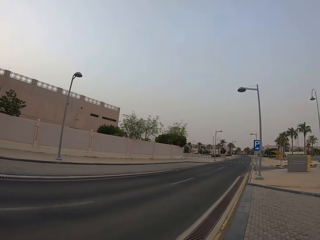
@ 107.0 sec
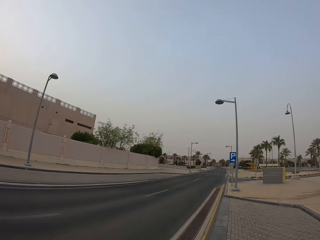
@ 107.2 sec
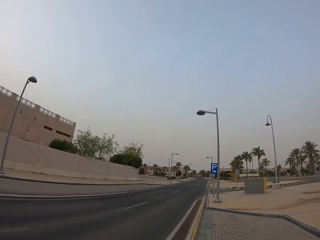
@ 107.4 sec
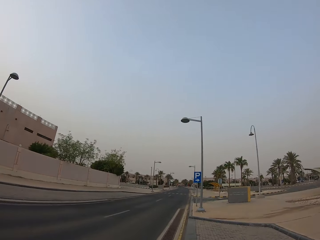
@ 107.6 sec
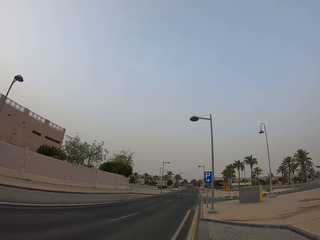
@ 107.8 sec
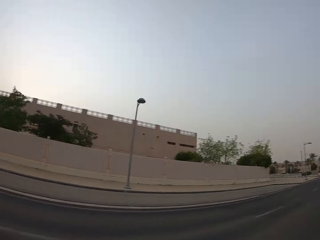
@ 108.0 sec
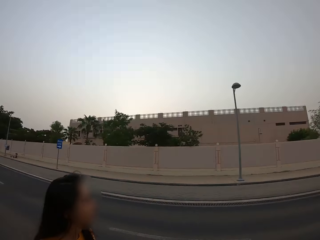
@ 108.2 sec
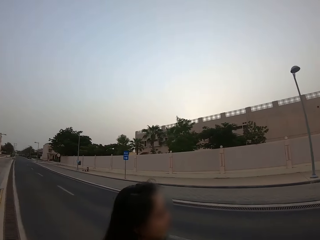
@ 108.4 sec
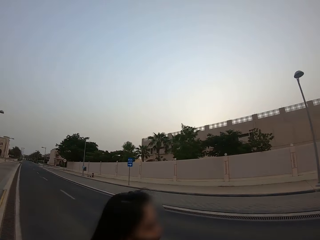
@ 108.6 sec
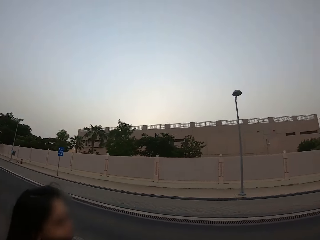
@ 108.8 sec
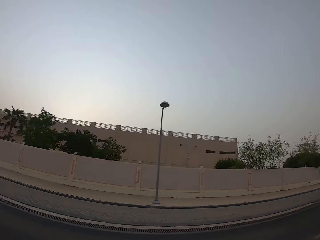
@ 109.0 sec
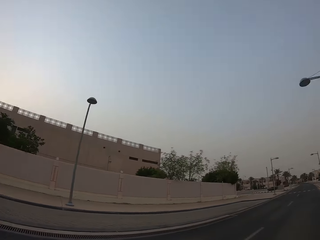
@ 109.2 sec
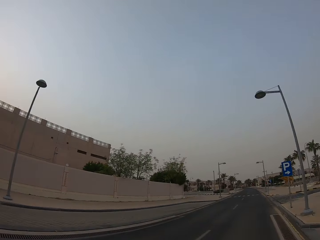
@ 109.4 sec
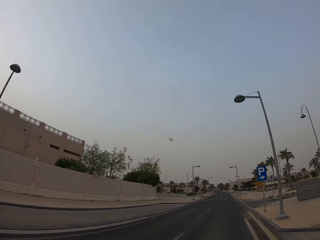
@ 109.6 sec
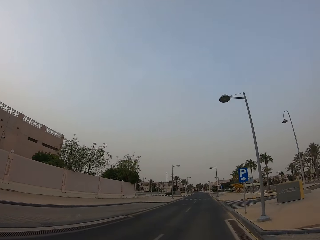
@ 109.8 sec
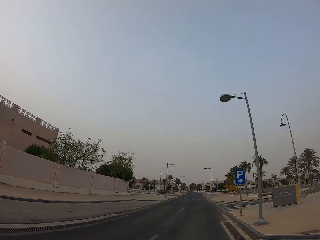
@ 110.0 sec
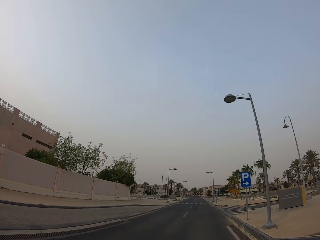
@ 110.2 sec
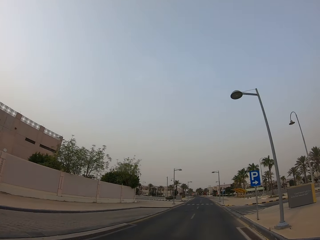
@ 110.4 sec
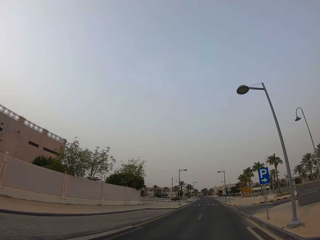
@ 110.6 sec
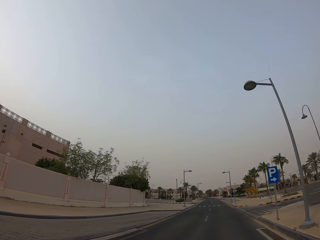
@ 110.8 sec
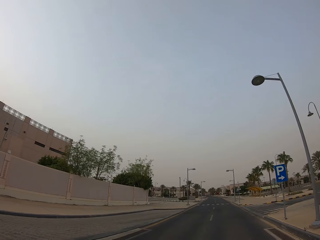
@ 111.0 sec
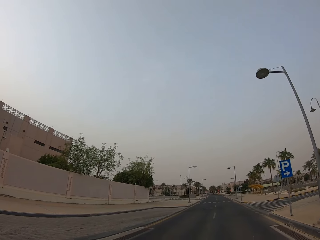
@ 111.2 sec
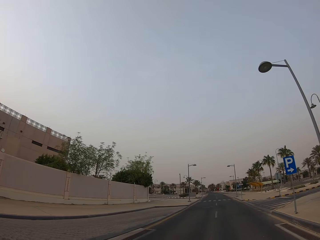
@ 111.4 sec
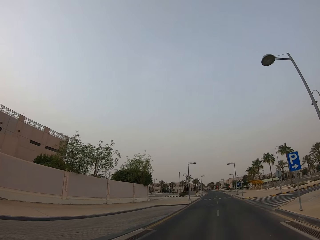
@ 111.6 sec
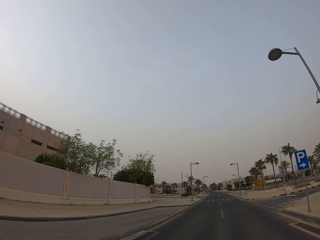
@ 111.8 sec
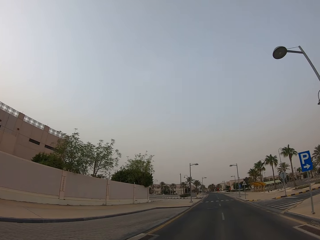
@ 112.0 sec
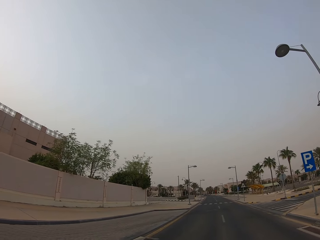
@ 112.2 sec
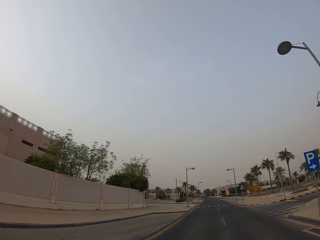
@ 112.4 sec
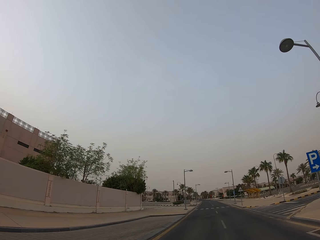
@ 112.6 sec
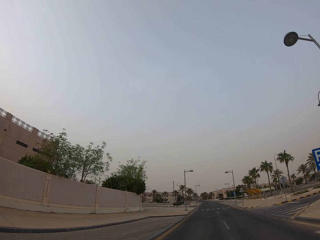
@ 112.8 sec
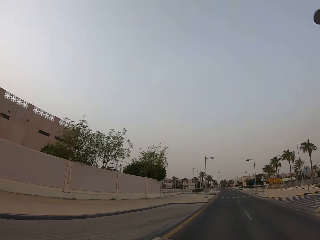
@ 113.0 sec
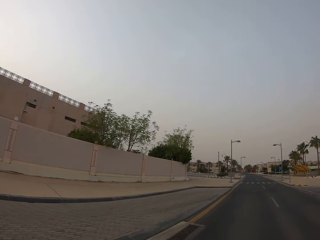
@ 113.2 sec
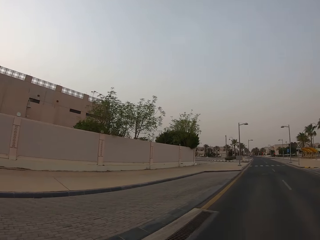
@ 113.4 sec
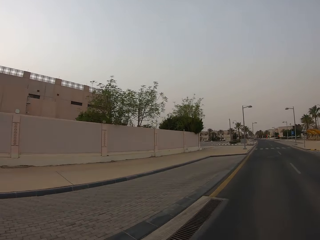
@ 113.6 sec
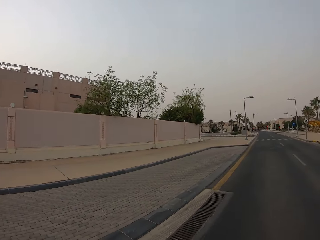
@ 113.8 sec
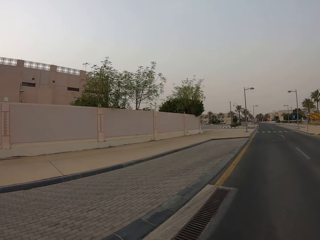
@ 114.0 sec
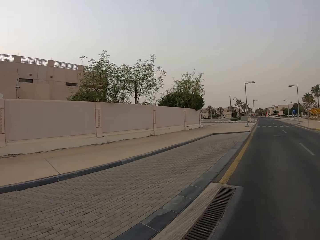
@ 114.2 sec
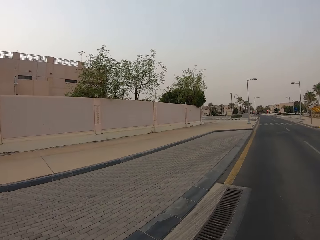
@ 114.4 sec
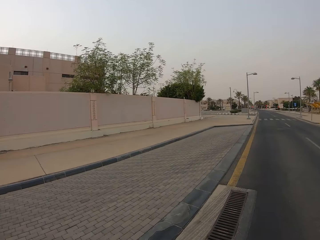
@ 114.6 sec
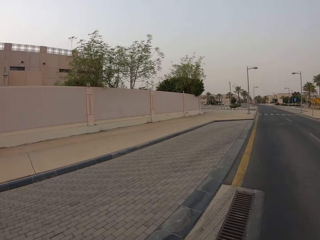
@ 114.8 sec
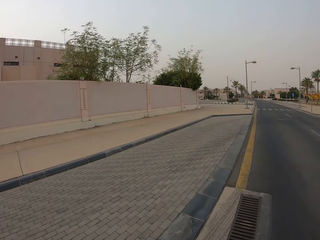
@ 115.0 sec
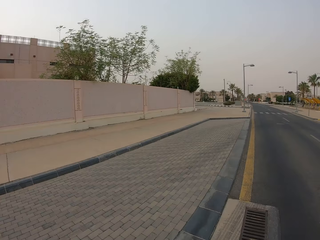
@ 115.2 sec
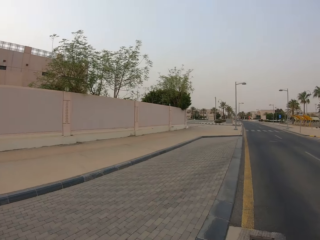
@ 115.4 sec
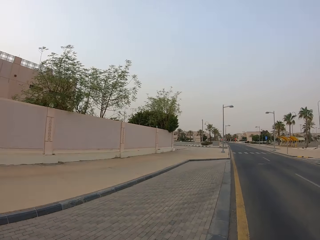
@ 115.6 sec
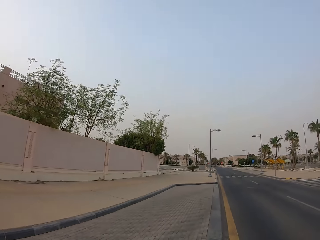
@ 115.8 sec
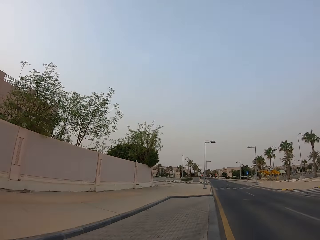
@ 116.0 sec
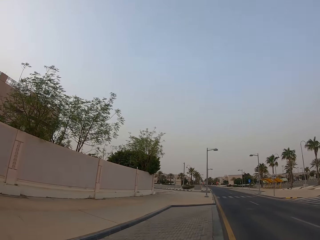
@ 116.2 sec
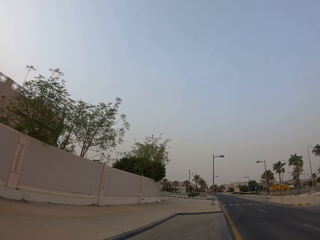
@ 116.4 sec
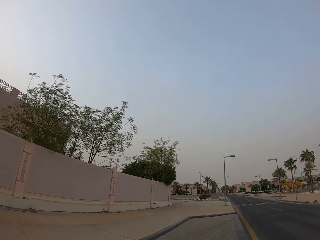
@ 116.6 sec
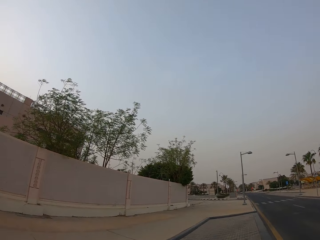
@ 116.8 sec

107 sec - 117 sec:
The camera wearer looks around. A lady stands beside the camera wearer. The camera wearer looks at the lady. They cross the road. They walk on the road.

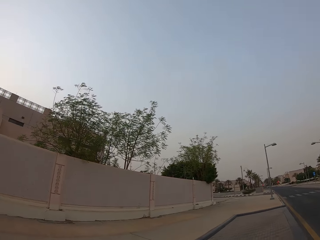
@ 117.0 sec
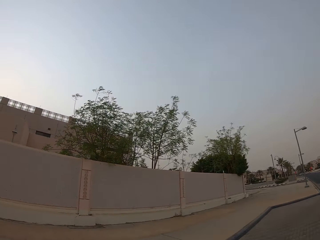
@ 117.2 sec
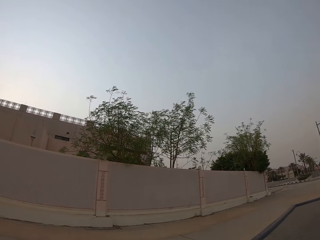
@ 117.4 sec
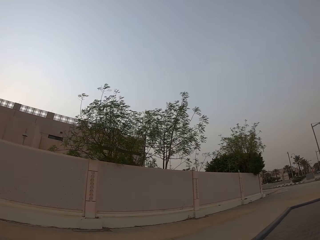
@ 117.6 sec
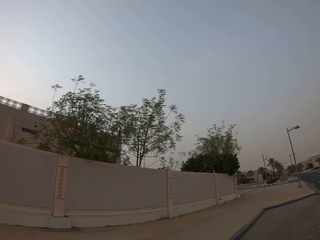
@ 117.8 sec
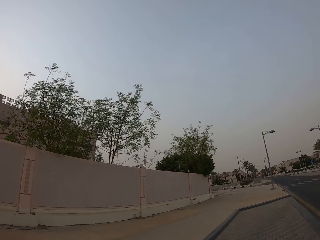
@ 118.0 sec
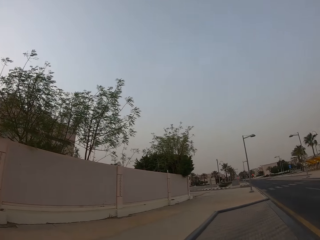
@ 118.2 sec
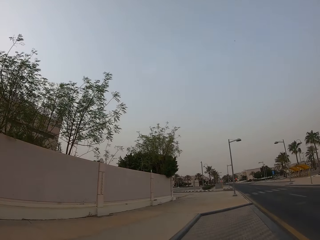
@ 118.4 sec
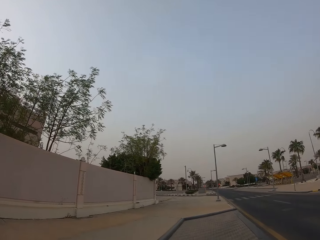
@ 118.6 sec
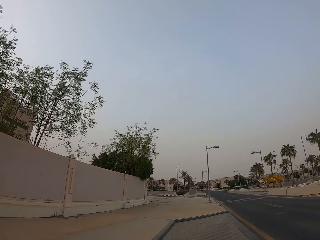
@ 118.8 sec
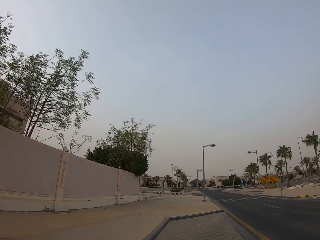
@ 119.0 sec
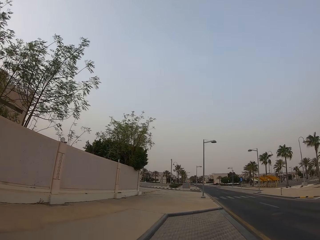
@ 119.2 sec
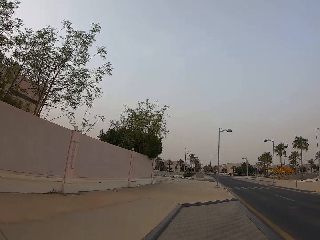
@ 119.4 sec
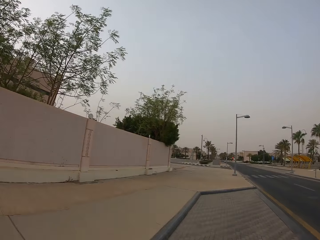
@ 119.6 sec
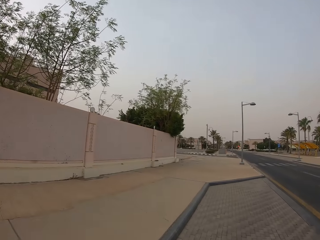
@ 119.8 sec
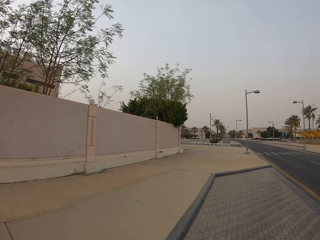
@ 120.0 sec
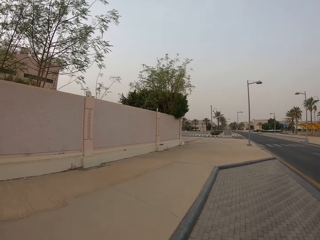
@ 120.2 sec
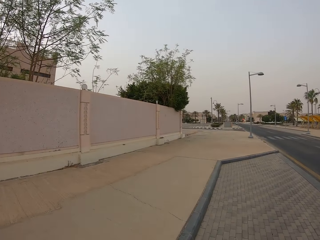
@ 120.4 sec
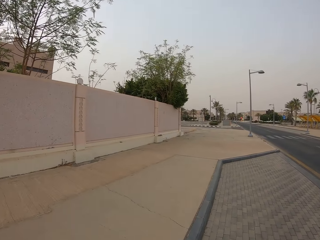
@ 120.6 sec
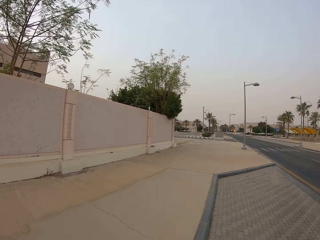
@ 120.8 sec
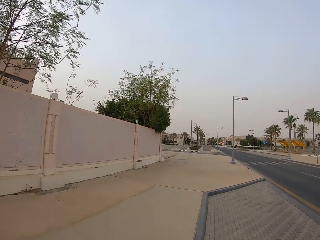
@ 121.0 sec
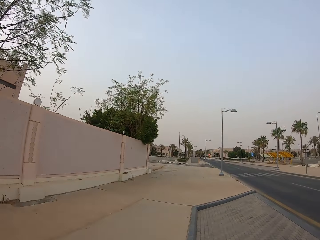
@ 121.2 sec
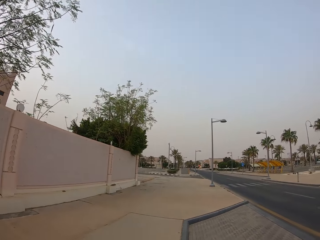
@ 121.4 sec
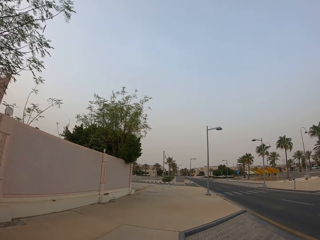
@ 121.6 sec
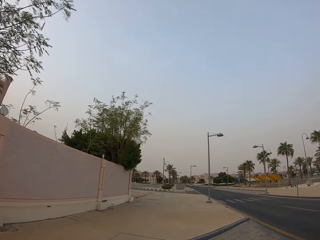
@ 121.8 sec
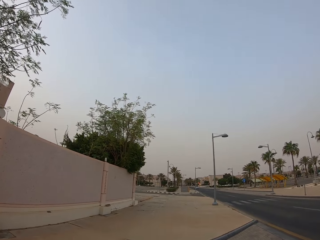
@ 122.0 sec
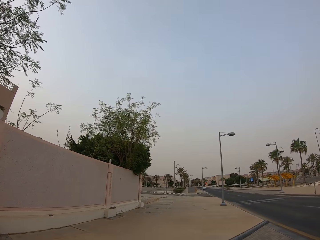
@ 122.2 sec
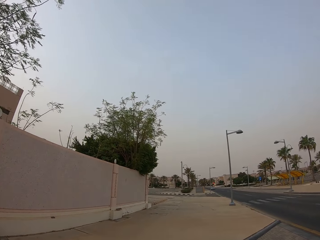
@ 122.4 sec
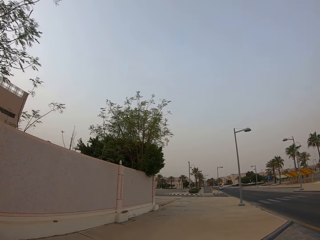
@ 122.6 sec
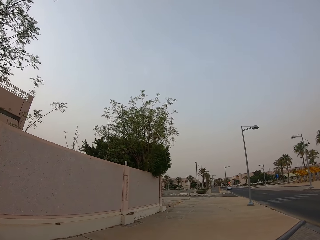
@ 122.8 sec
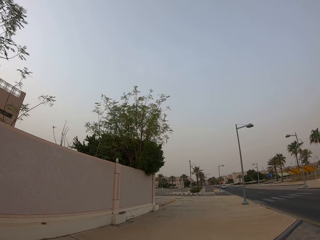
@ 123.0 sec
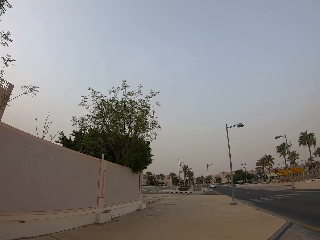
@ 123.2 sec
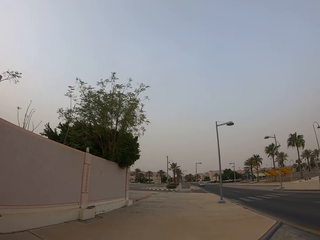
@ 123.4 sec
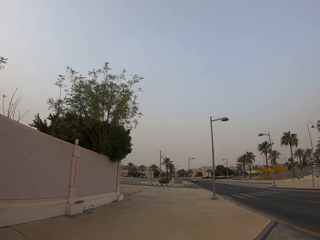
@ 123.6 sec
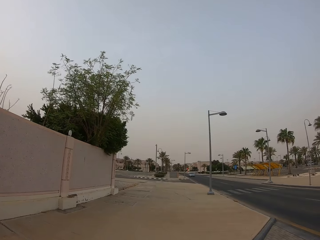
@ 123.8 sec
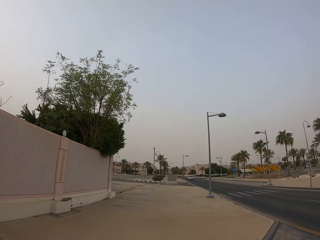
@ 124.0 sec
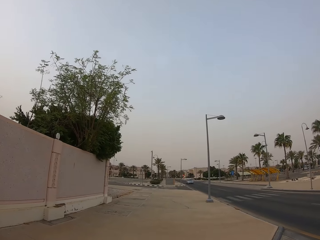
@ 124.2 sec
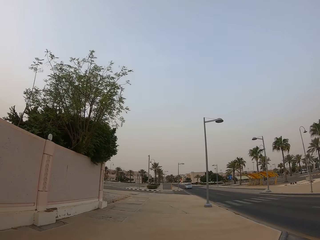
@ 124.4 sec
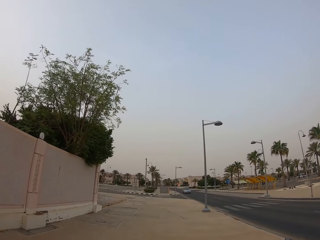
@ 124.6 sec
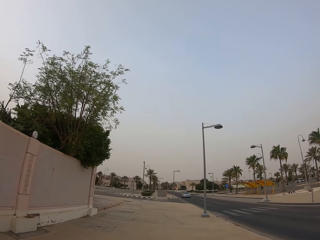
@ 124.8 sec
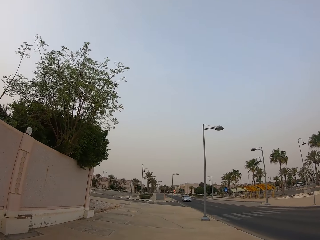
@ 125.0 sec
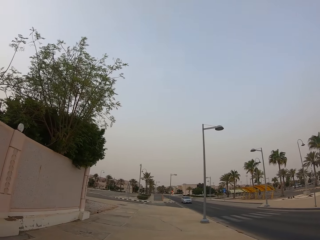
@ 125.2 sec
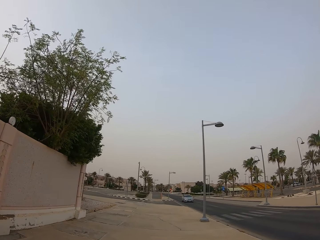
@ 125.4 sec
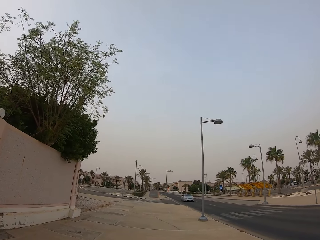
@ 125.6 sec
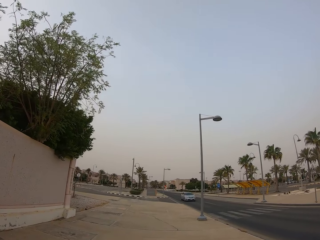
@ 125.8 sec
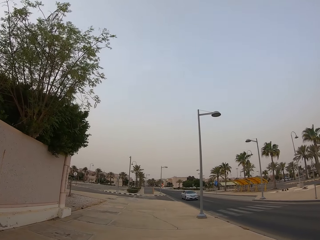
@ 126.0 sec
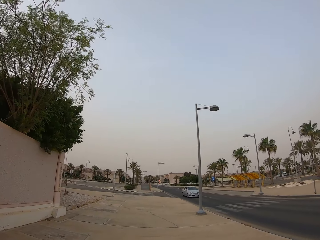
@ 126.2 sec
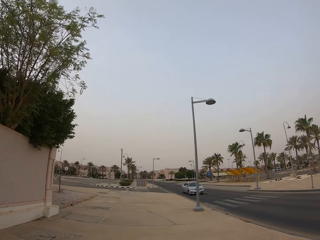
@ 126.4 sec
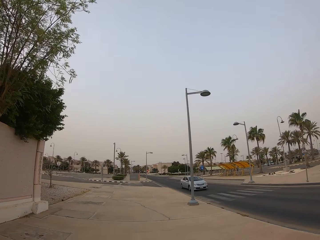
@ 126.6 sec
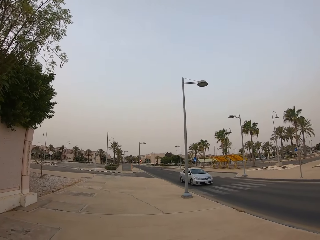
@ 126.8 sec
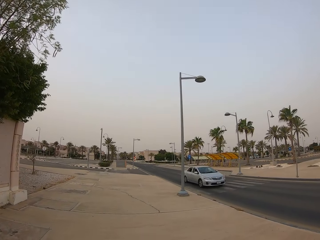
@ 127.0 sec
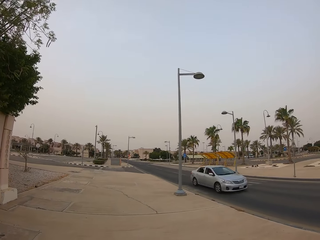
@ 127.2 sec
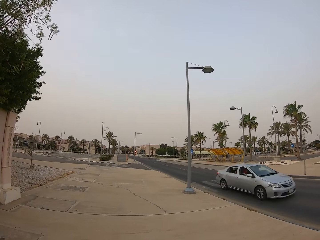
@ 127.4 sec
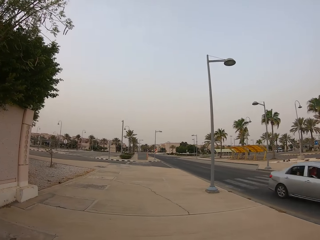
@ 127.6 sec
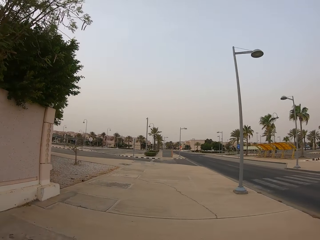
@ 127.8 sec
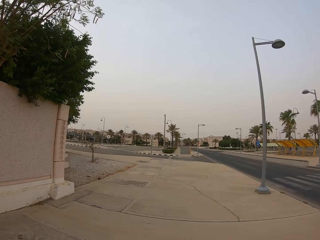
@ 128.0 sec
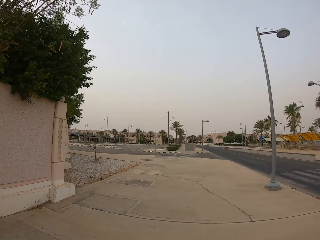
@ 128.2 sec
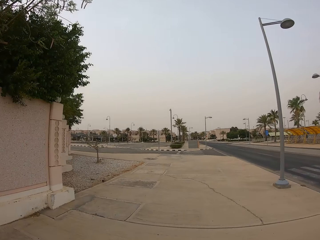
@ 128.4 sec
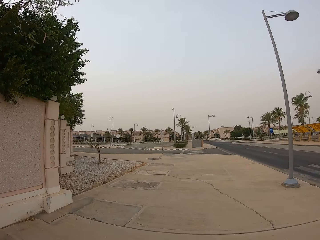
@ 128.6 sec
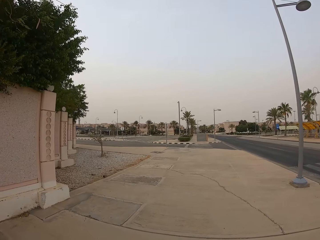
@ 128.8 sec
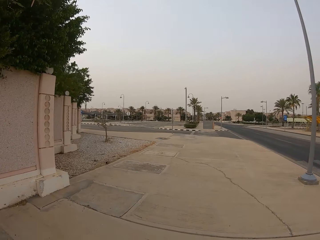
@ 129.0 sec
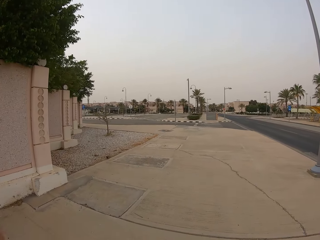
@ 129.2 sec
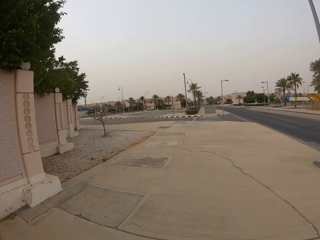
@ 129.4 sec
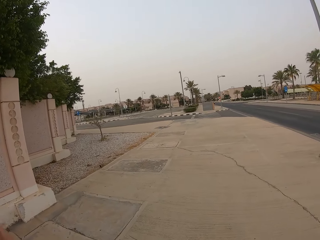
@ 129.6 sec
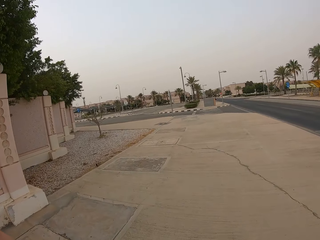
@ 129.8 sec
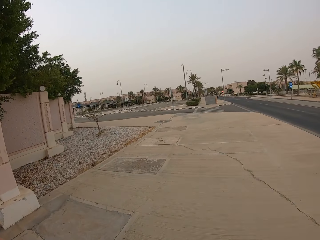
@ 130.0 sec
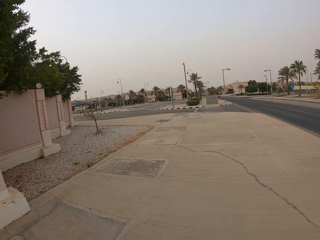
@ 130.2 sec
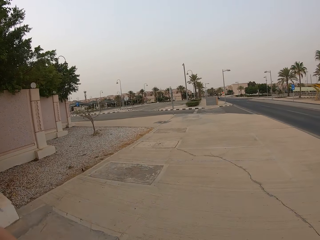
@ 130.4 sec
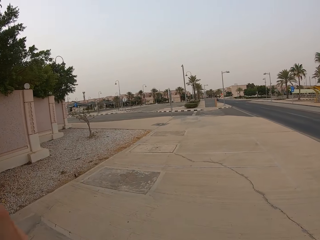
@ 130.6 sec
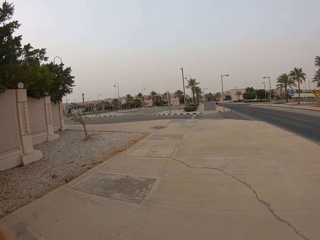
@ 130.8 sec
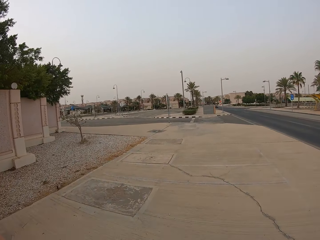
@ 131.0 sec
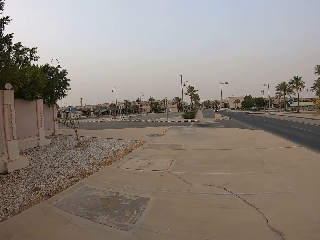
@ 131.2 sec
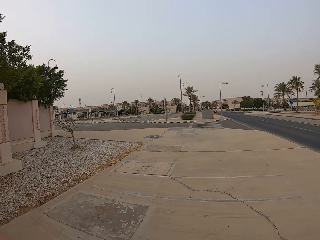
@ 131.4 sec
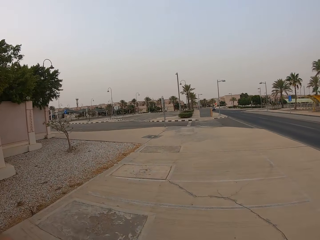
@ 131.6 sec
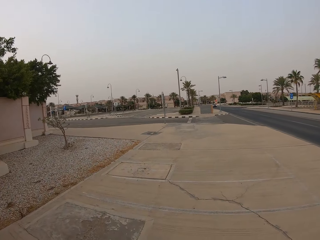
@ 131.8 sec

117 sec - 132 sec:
The camera wearer looks at the brick wall. They get on the pavement. They walk along the sidewalk. They look at the car.
